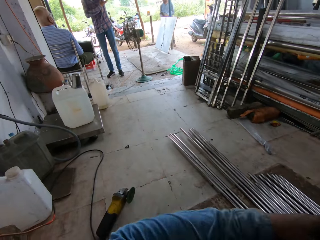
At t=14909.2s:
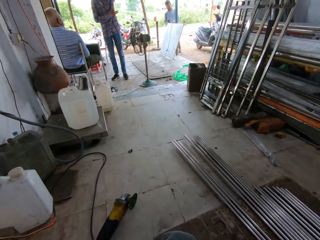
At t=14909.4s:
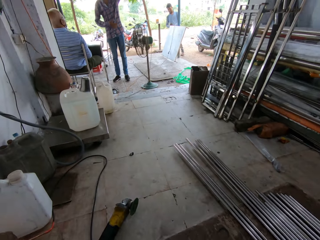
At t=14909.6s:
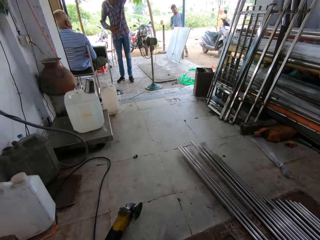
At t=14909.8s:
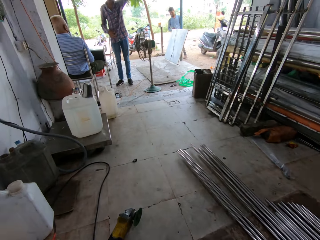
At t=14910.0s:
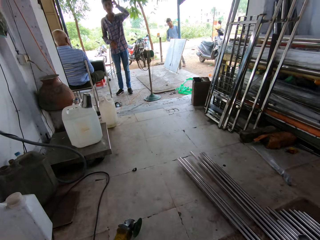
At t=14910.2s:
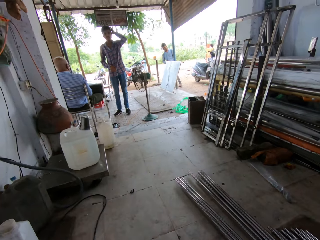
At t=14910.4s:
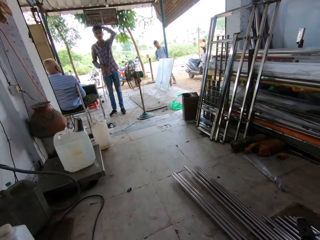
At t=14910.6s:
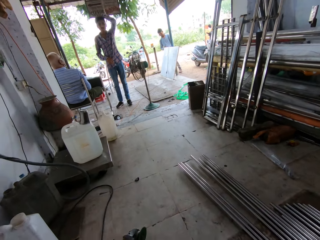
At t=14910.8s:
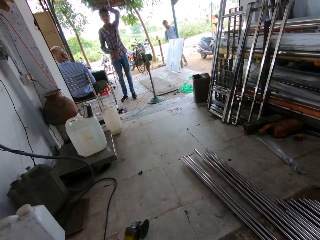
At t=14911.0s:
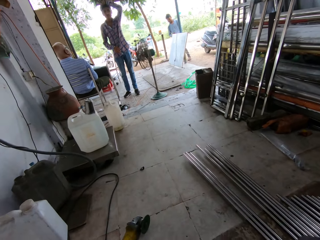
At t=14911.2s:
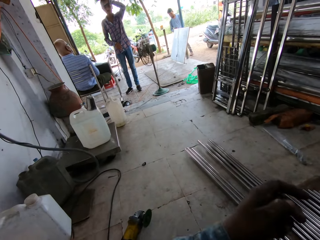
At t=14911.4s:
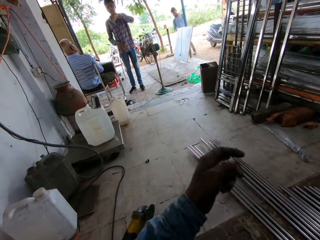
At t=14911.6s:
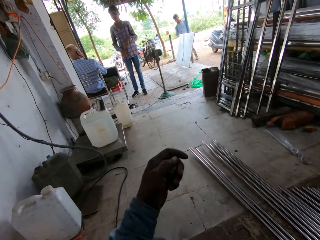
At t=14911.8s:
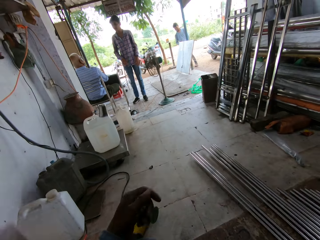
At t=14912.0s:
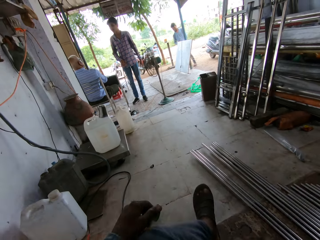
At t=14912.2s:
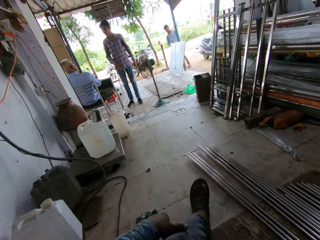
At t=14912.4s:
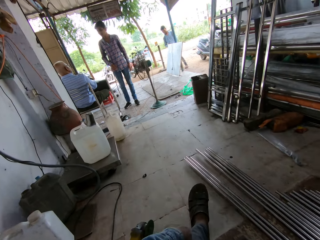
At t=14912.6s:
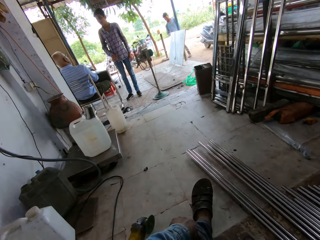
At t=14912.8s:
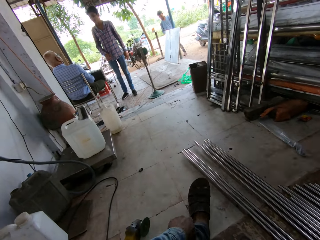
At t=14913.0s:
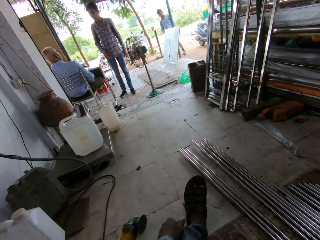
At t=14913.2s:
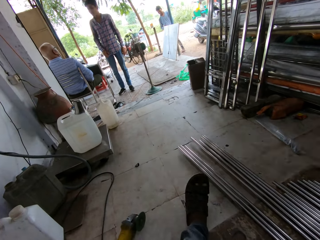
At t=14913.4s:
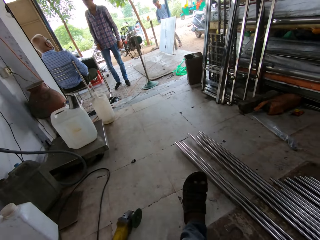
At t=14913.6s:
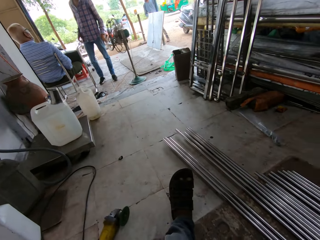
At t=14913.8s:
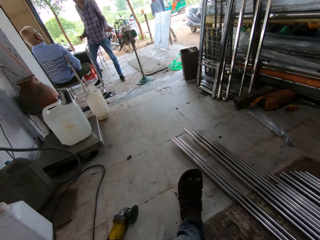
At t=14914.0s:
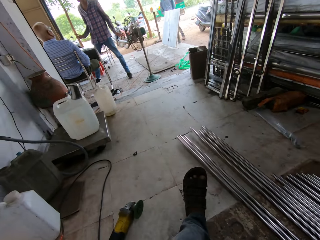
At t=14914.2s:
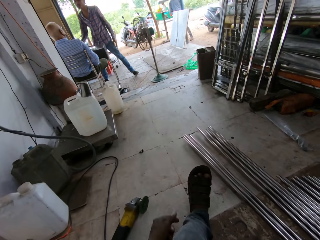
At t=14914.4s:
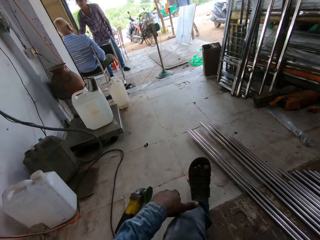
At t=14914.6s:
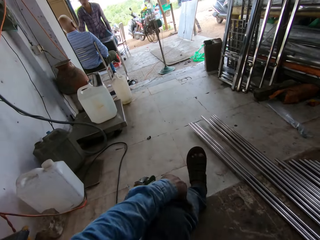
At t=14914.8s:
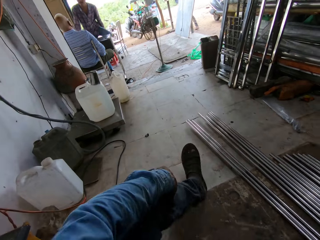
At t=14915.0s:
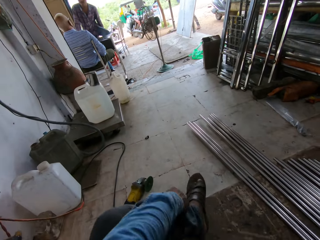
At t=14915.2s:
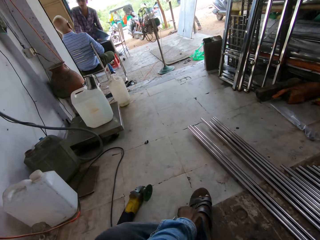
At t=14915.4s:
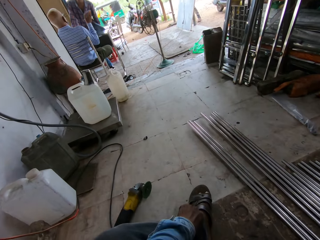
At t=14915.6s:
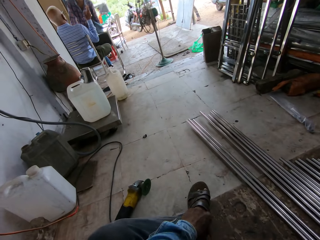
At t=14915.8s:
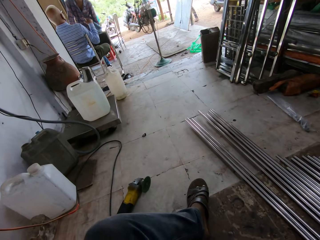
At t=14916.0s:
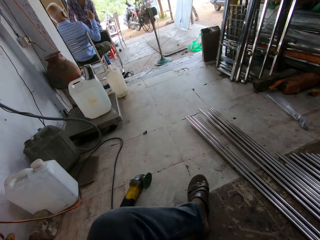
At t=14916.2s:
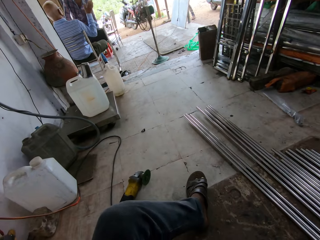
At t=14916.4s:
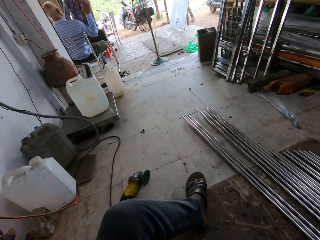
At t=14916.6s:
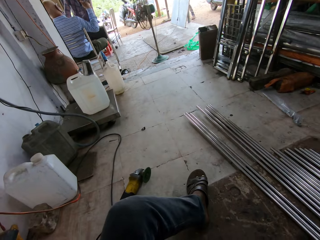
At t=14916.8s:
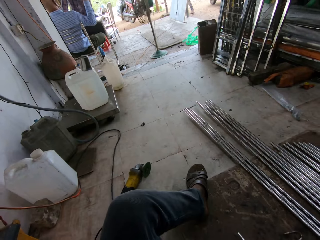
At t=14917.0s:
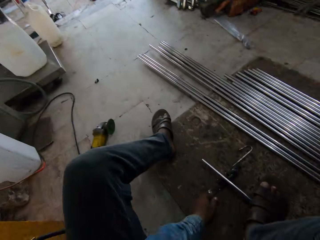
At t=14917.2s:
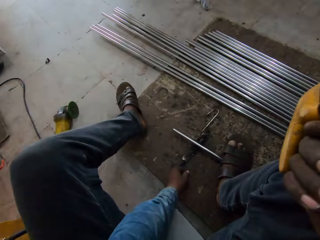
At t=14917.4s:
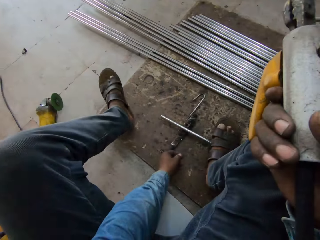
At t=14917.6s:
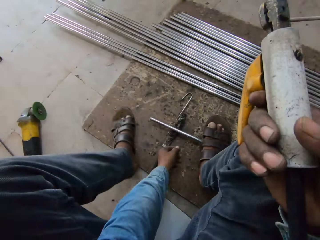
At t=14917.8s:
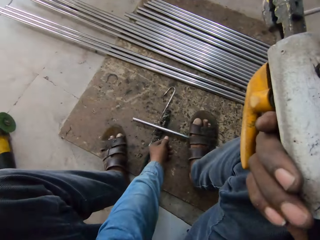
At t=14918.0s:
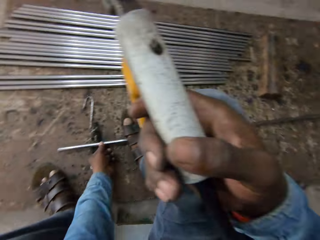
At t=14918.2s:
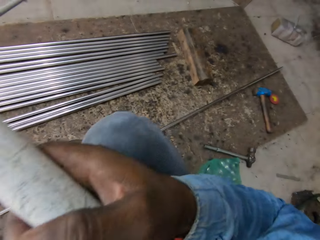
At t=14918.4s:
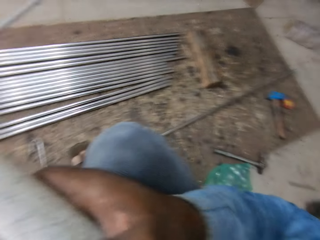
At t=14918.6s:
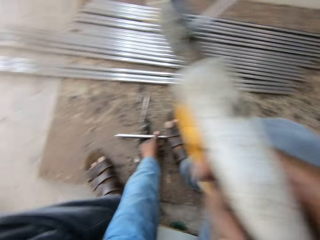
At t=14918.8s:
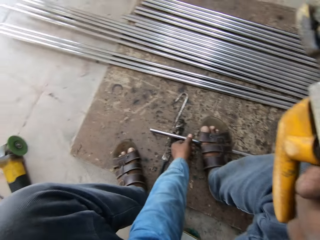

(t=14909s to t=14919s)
A man lifts a hand. Another man lifts a hand. The camera wearer moves hands. The other man lifts a hand.

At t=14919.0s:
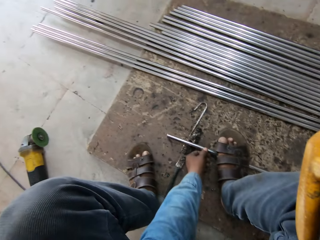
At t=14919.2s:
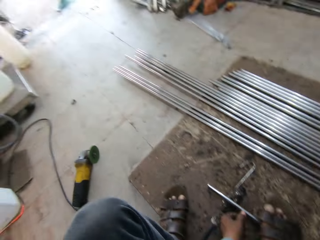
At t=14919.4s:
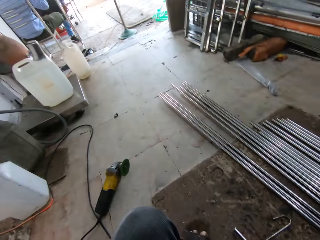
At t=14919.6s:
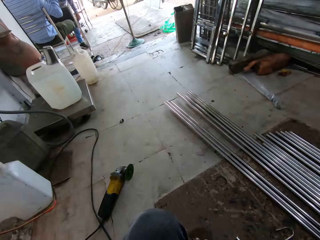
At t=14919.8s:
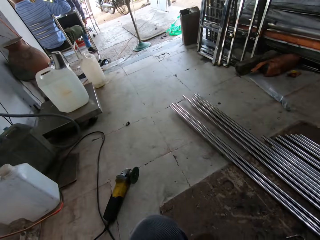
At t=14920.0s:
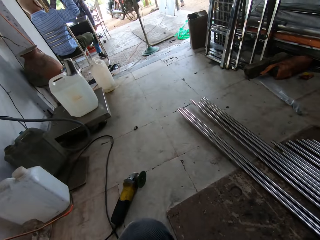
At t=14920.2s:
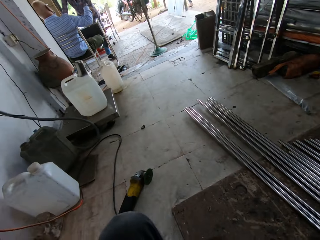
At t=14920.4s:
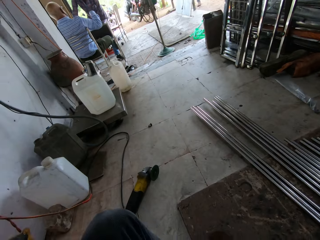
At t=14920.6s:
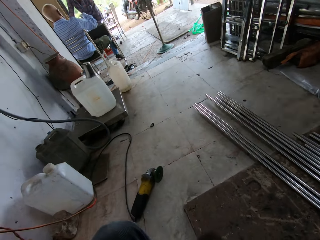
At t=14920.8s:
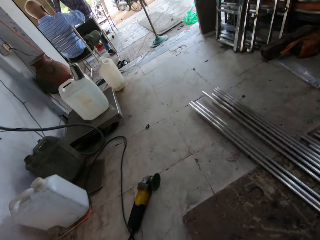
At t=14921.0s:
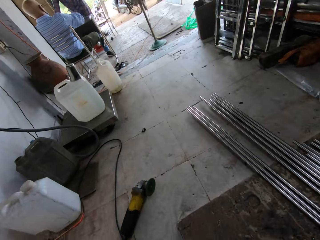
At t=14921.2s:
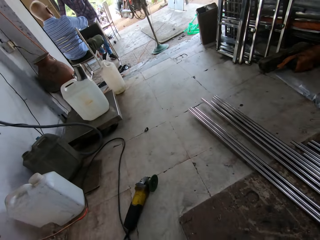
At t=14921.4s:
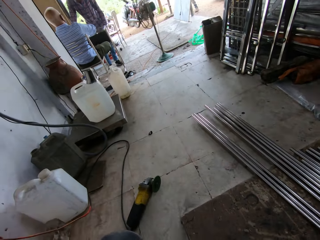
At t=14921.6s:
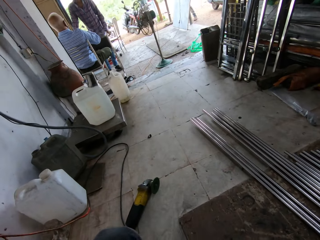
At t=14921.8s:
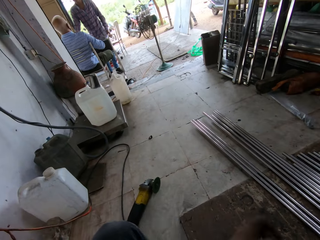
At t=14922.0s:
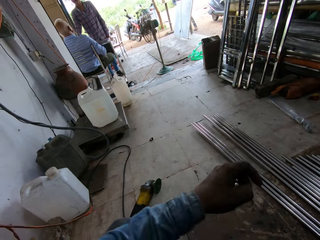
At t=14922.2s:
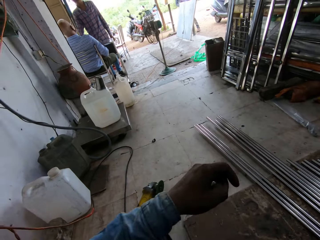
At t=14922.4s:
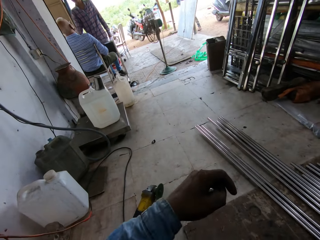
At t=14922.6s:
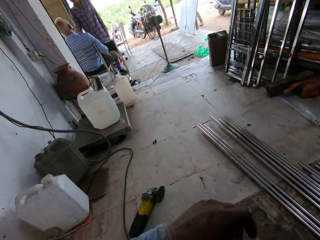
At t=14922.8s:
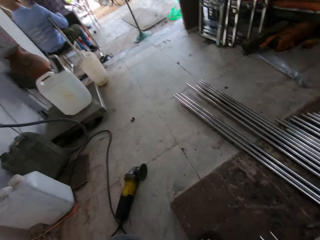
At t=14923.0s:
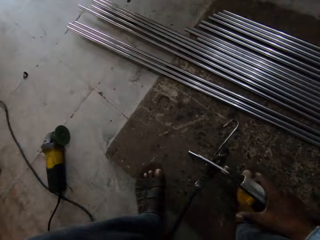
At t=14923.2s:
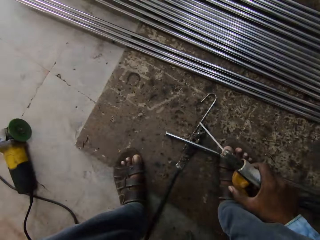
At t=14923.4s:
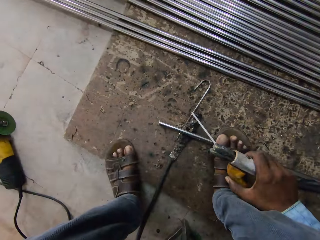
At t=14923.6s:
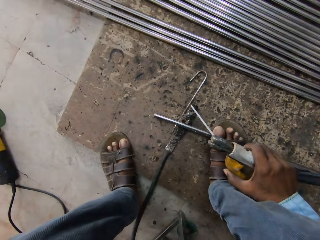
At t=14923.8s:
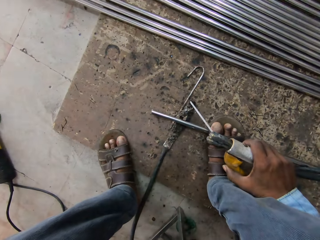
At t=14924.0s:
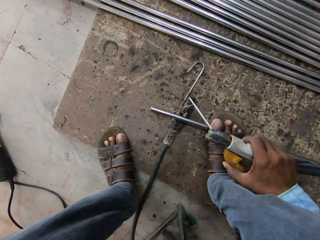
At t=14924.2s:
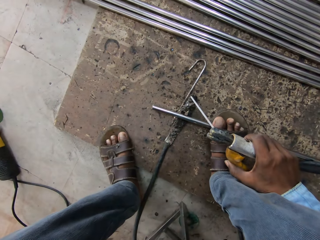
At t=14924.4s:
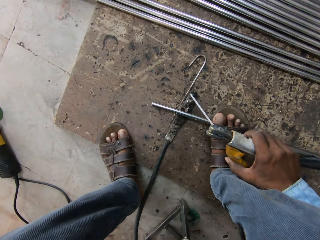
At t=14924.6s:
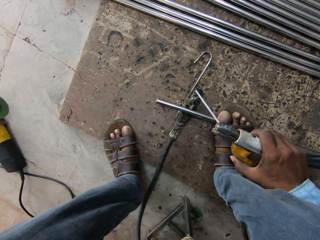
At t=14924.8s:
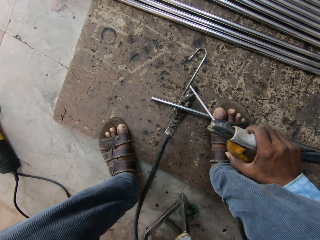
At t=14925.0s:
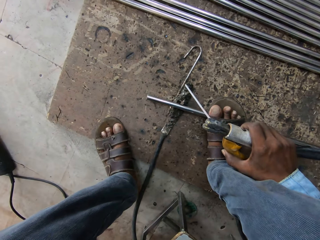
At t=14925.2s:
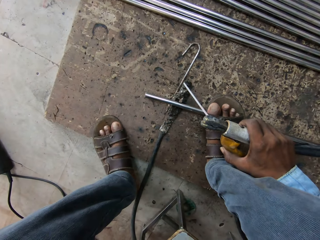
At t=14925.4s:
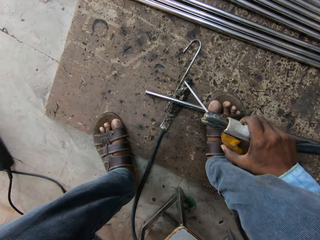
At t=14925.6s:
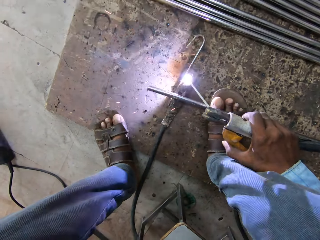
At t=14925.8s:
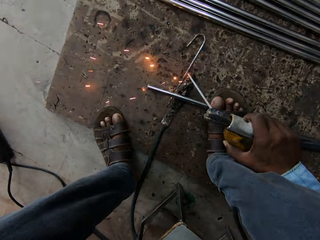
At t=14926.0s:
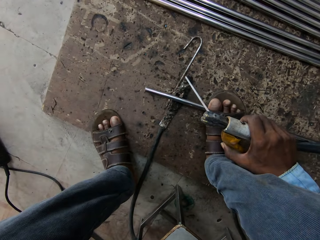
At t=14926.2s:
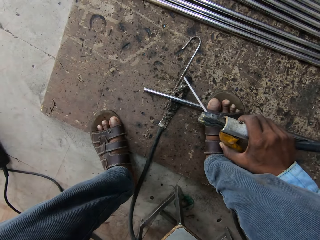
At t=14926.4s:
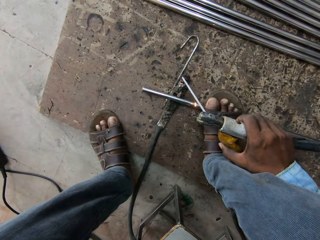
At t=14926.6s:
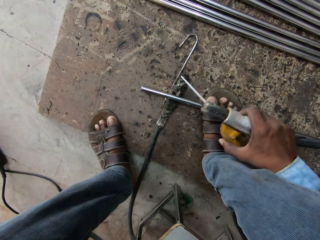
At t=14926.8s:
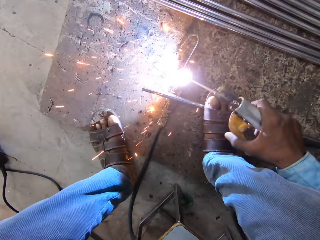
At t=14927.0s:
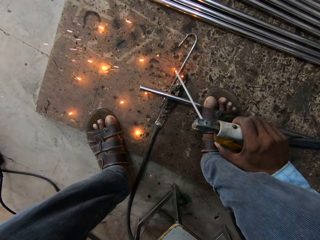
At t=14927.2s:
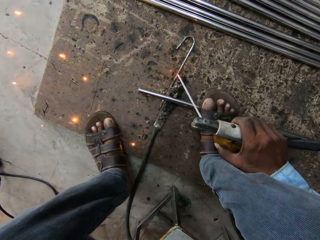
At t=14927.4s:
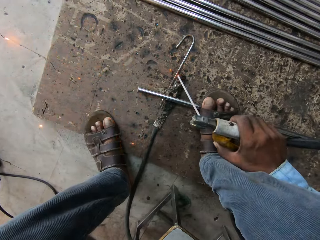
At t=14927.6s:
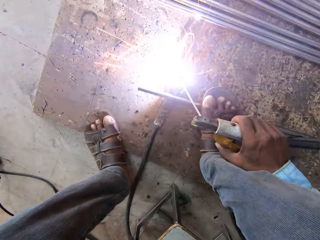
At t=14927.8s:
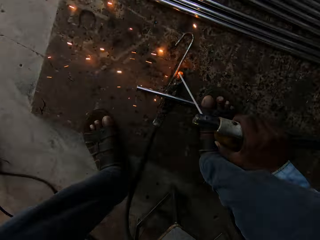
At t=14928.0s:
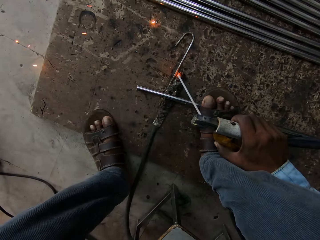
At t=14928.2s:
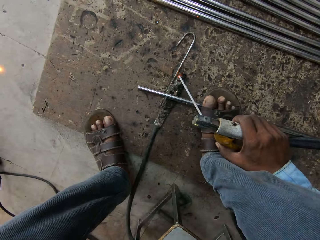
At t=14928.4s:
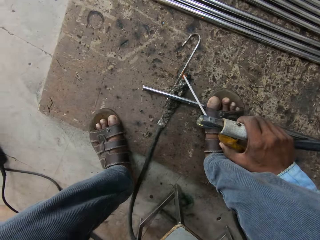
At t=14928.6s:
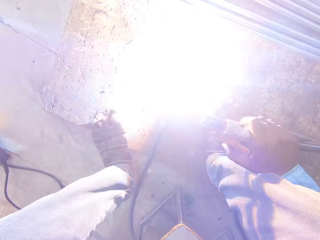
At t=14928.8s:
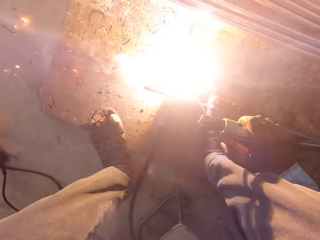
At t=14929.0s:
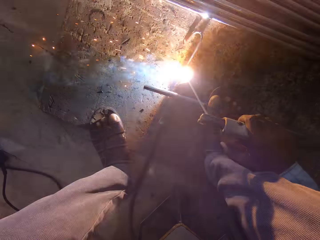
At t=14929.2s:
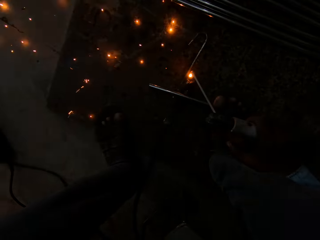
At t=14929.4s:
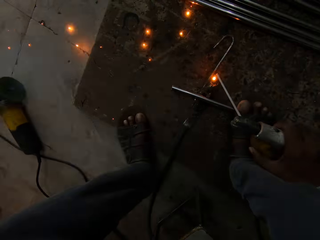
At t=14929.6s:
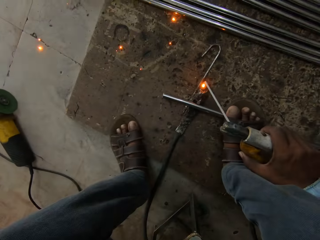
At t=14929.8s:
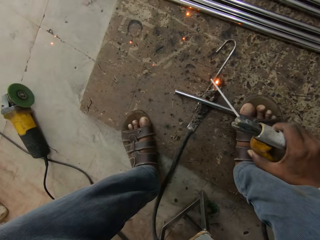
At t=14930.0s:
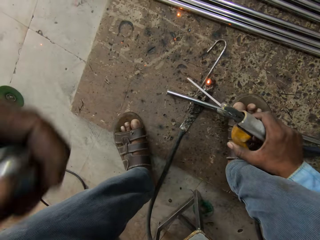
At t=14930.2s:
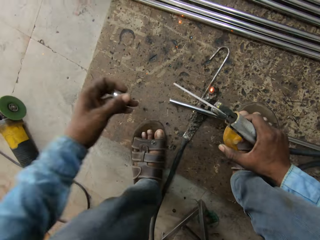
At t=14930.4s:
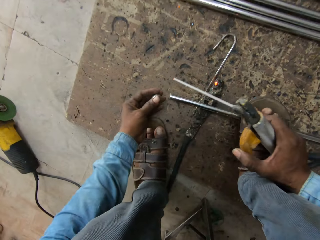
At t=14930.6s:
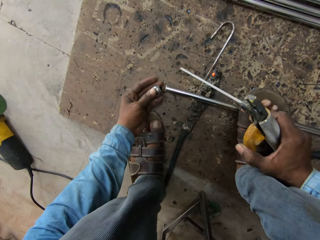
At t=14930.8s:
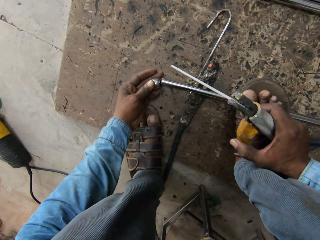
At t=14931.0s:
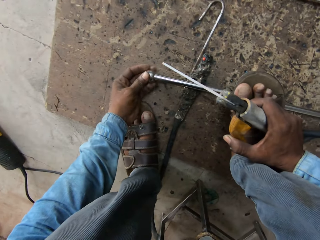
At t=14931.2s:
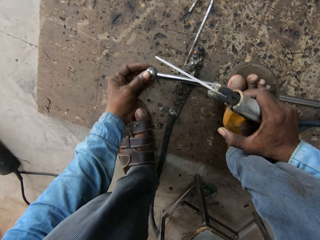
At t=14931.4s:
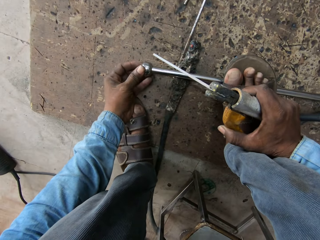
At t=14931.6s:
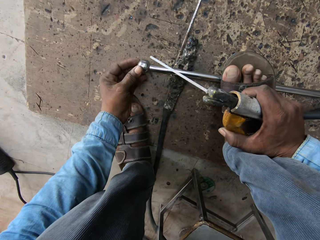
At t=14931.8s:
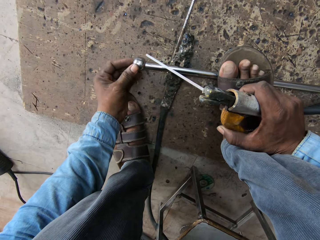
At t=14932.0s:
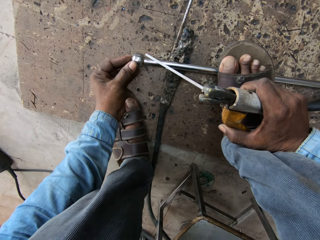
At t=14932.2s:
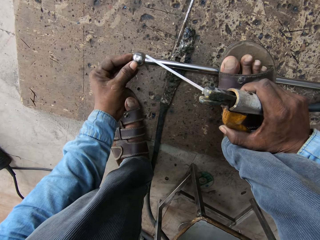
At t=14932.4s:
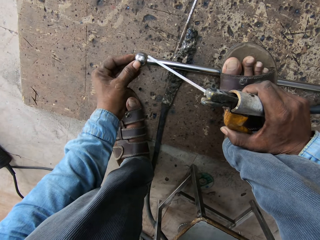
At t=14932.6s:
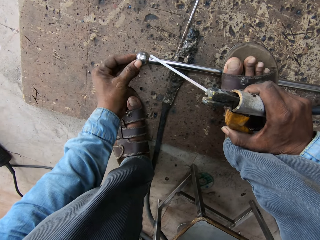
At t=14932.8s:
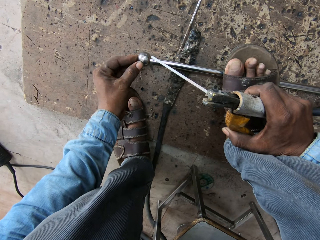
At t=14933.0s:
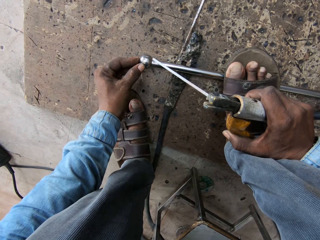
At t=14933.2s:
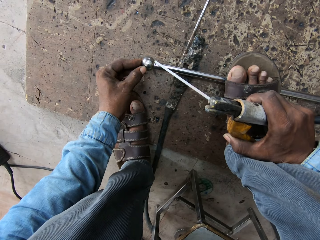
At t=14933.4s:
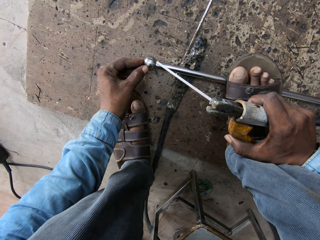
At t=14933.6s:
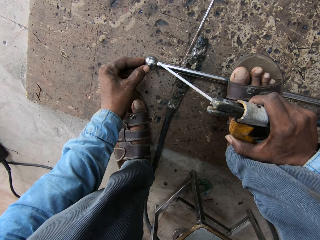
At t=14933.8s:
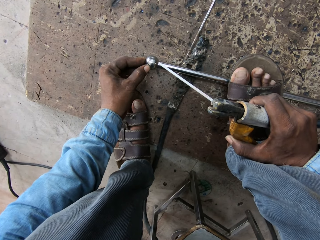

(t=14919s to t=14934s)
A man moves. The camera wearer welds metal. They put a ring on the metal.
